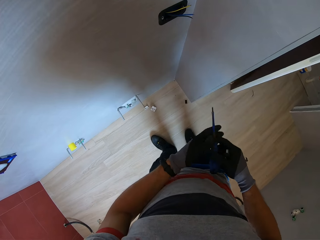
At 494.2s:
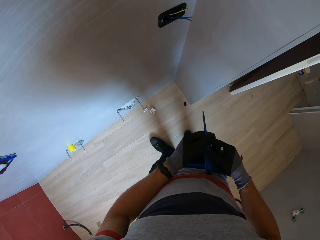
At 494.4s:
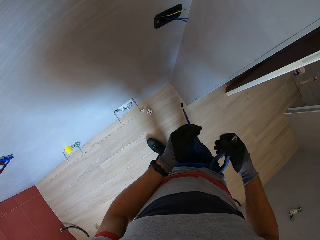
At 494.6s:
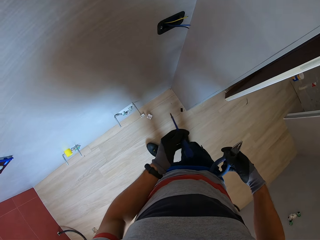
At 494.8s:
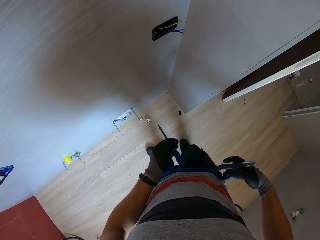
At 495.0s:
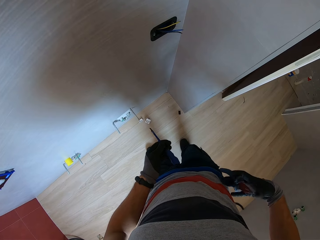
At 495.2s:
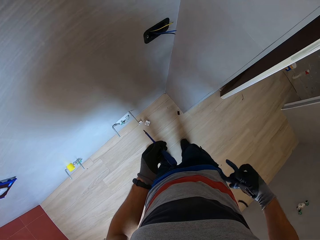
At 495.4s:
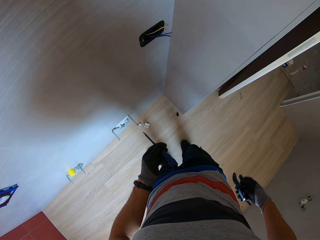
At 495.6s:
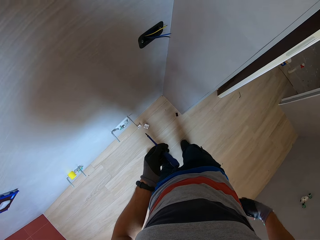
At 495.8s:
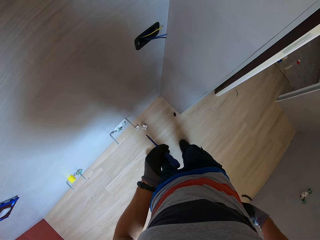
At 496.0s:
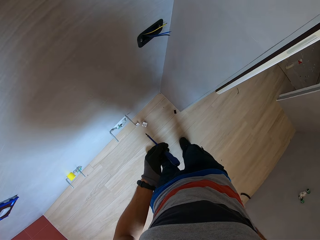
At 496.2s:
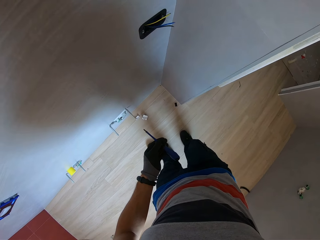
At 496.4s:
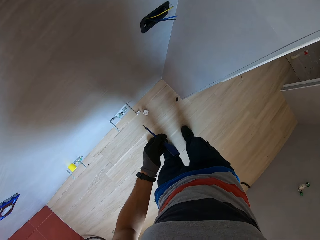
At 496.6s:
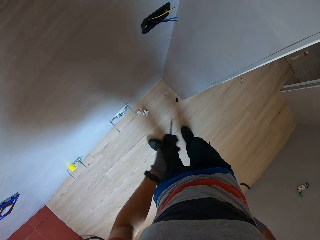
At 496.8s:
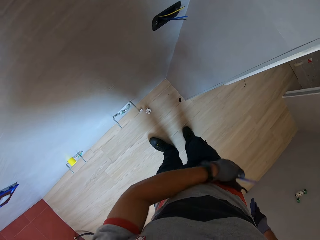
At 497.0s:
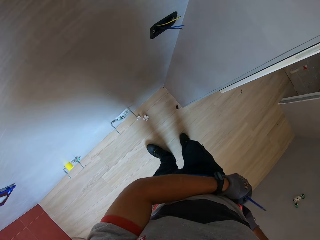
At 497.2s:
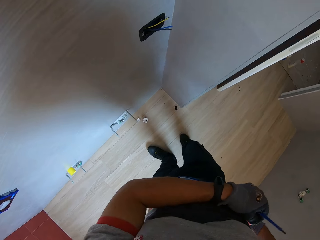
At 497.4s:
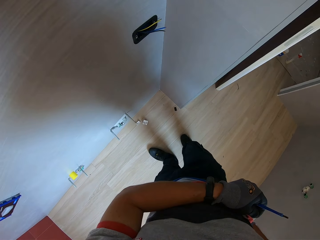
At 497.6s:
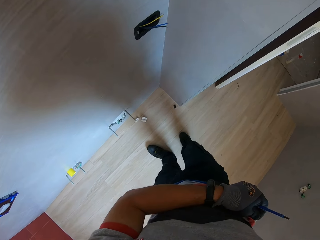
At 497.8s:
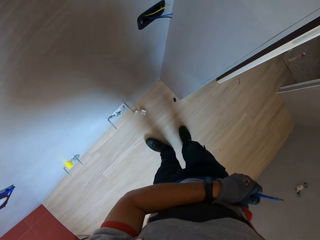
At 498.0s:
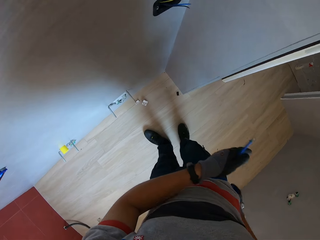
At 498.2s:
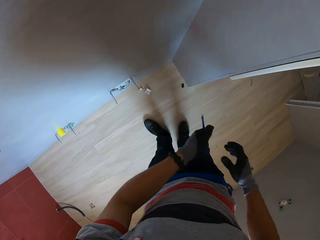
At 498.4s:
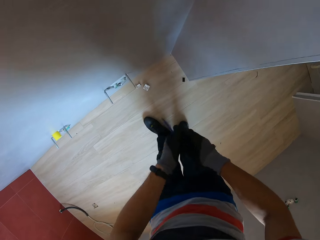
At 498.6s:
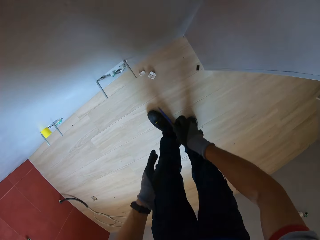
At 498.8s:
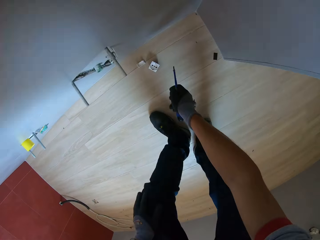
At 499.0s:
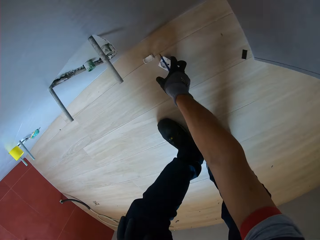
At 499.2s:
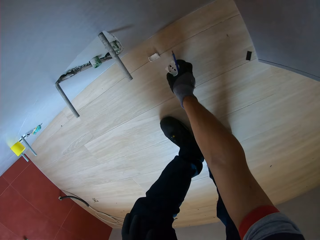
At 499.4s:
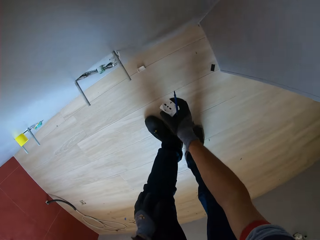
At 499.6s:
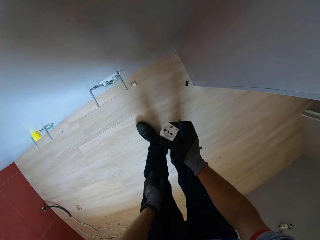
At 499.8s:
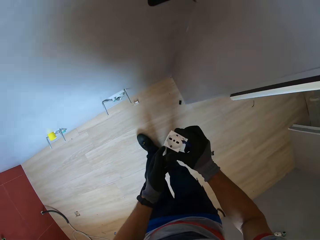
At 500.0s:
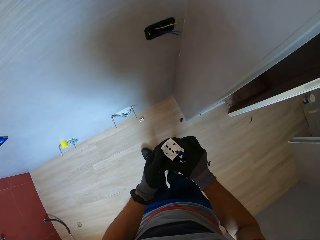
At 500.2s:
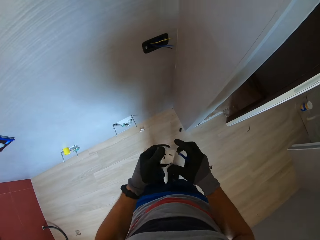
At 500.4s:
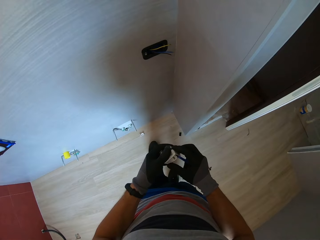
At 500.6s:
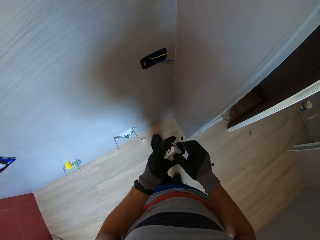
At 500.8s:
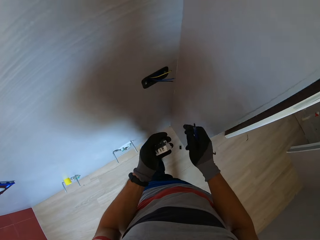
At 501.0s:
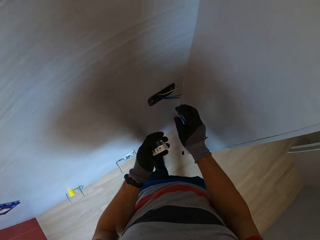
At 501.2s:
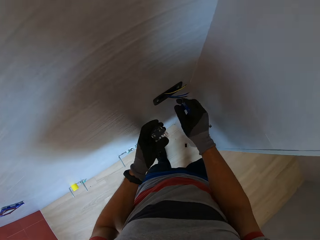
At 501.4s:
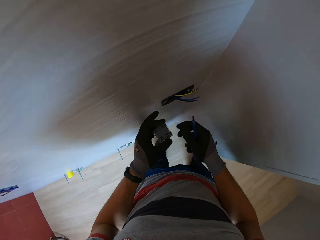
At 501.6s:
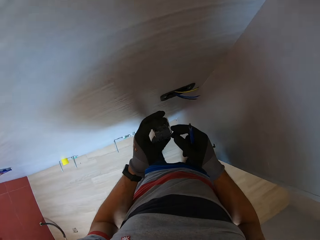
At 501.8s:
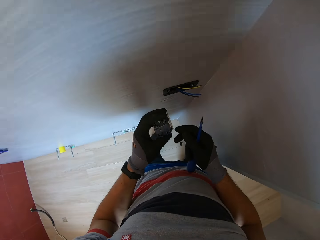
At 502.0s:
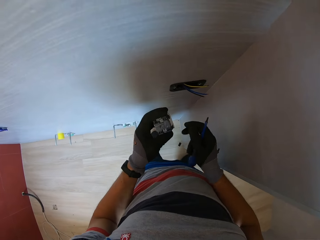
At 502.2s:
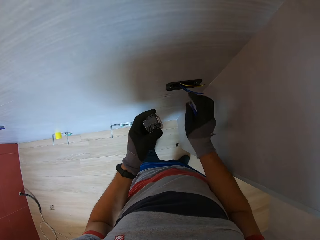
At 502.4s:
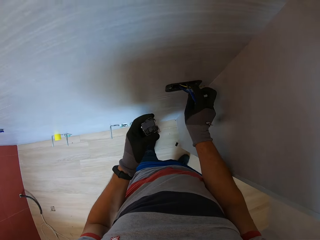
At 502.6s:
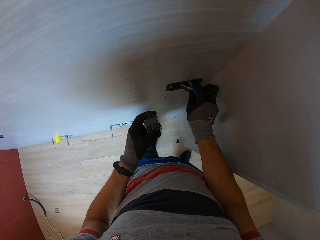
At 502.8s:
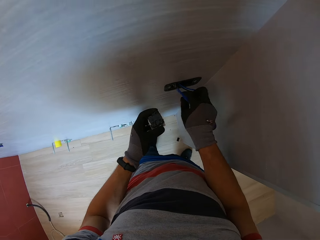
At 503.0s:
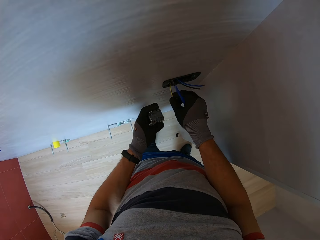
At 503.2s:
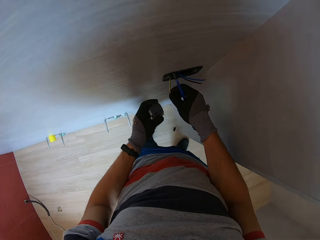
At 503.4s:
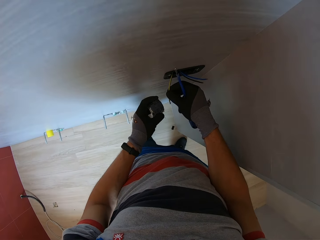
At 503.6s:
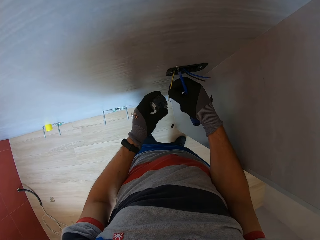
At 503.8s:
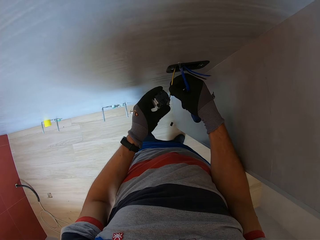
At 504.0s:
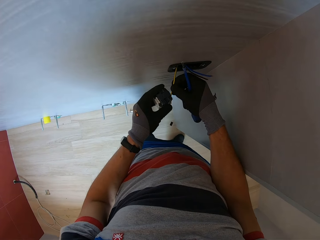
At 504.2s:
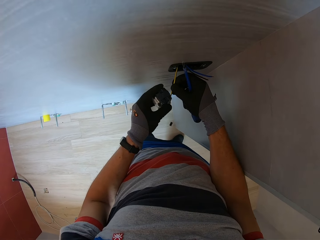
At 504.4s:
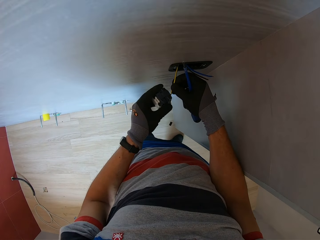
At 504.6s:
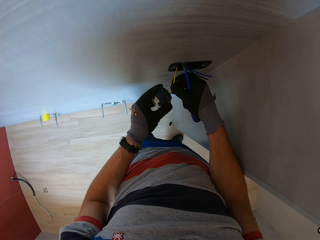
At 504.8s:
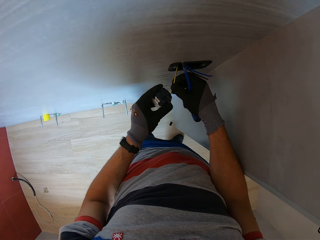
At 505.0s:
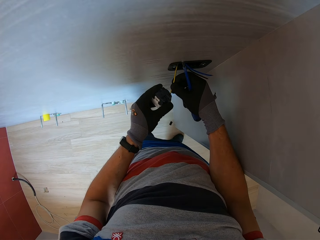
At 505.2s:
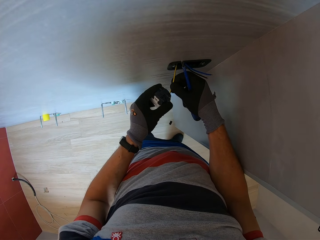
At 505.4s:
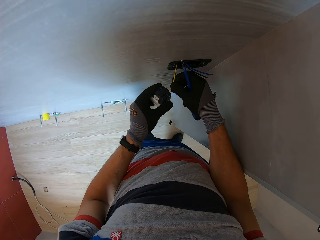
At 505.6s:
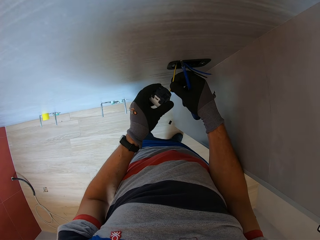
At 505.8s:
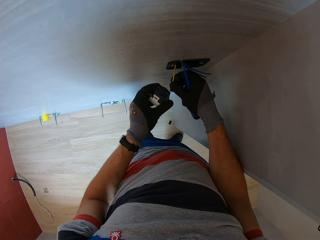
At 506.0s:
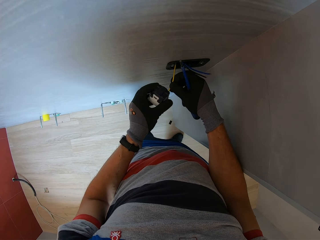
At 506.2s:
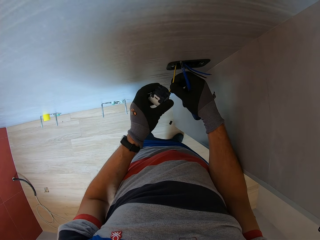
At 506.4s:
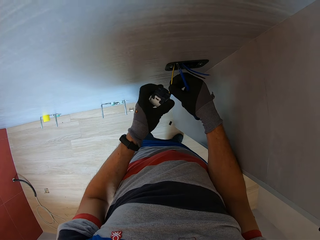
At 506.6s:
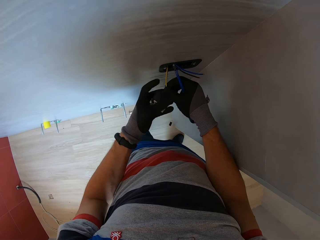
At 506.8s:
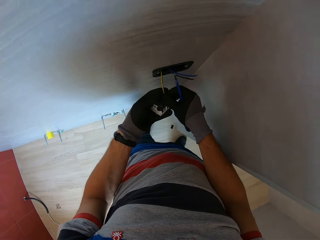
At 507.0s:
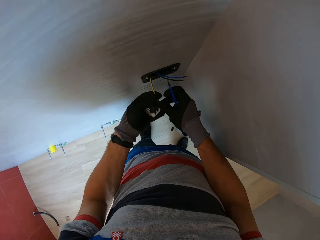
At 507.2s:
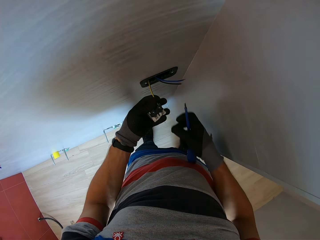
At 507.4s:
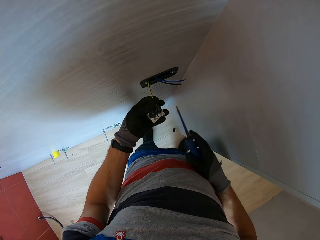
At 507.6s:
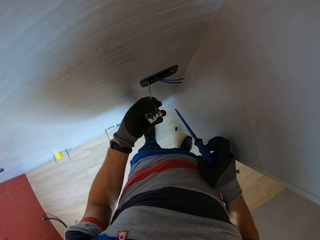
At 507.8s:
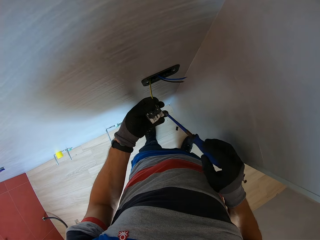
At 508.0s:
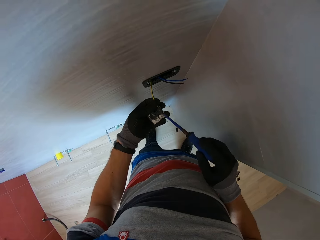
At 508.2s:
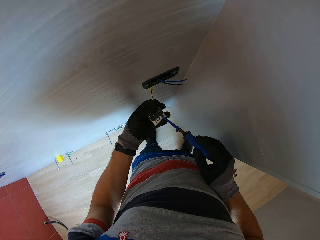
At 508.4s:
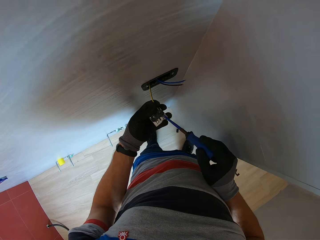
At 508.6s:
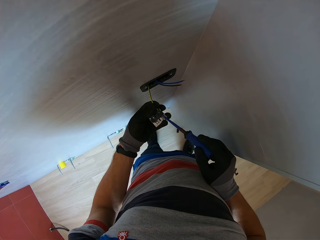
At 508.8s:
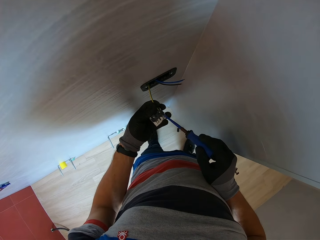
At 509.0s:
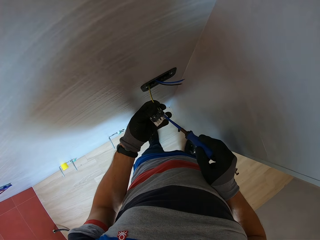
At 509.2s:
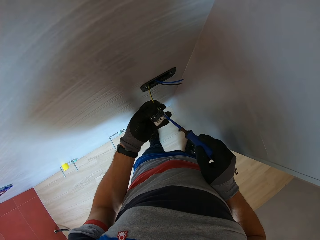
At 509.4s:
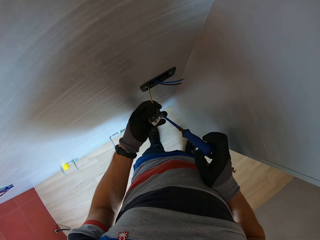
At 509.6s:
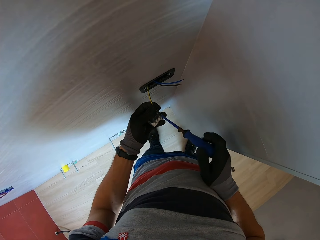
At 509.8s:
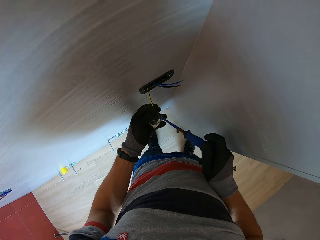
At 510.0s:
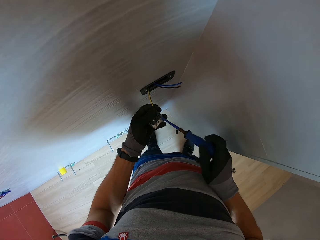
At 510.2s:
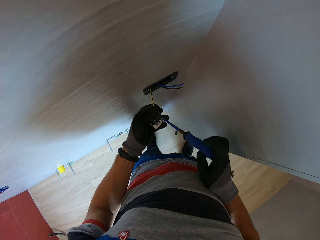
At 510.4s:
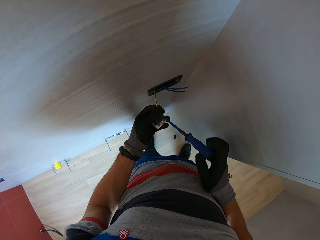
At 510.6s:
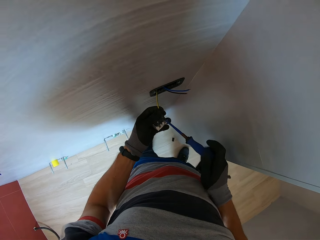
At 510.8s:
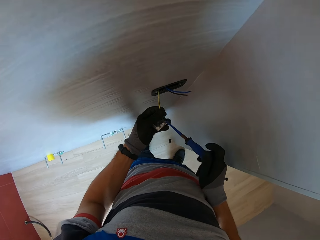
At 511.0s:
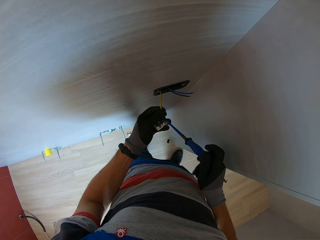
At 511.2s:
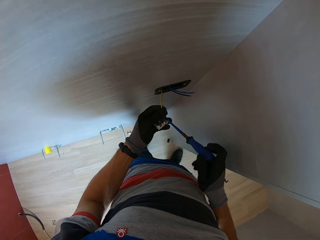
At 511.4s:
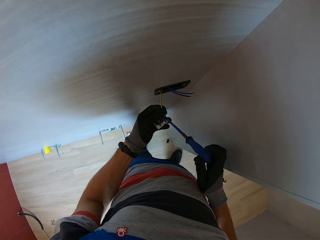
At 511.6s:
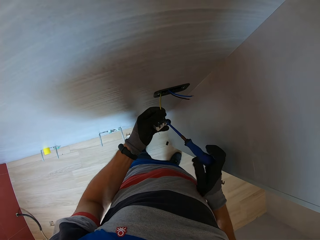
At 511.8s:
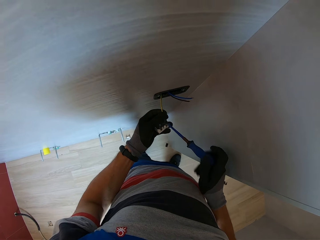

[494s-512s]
The camera wearer puts the pliers in his pocket. He picks up the socket or holder from the floor. He holds the cable. He puts a wire on the socket. He connects the cable in the holder. He tightens the nut on the socket with a screwdriver.

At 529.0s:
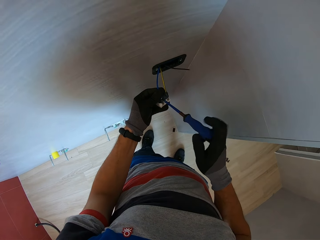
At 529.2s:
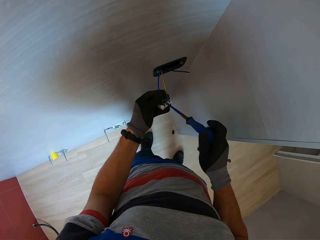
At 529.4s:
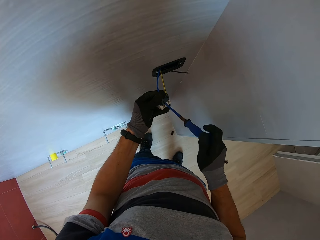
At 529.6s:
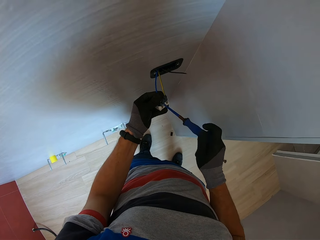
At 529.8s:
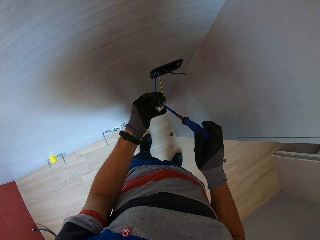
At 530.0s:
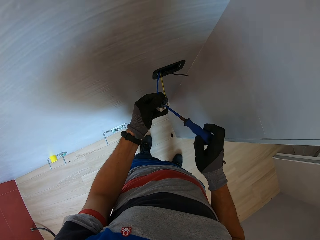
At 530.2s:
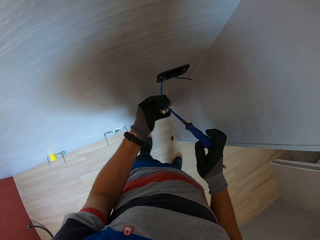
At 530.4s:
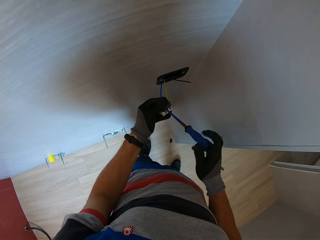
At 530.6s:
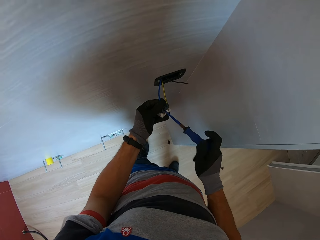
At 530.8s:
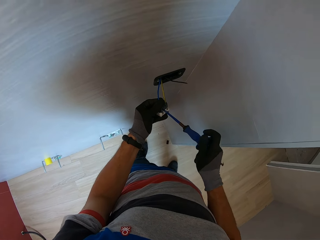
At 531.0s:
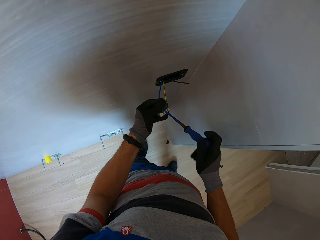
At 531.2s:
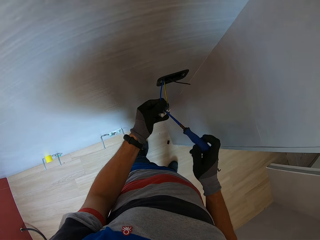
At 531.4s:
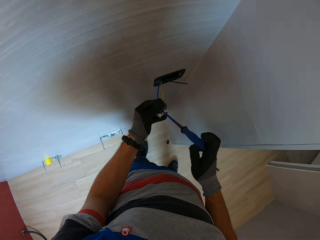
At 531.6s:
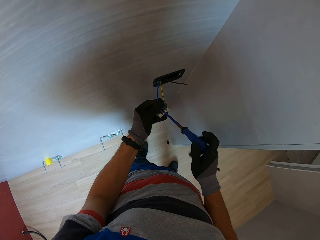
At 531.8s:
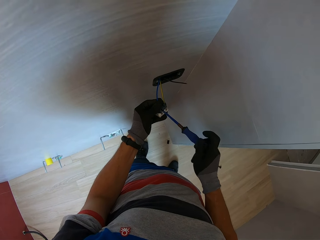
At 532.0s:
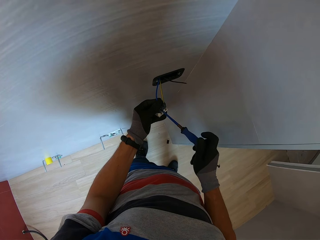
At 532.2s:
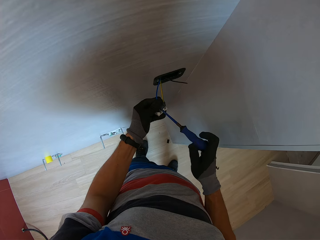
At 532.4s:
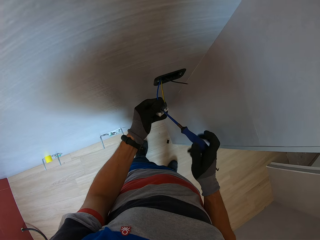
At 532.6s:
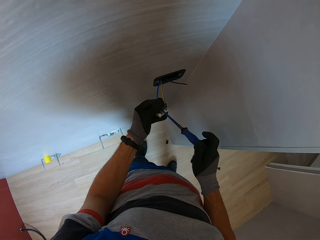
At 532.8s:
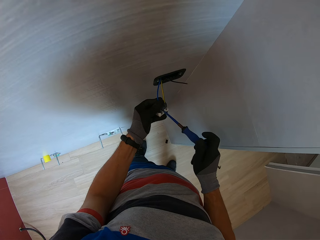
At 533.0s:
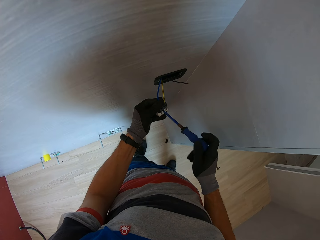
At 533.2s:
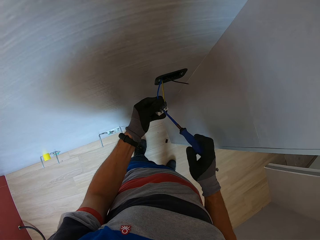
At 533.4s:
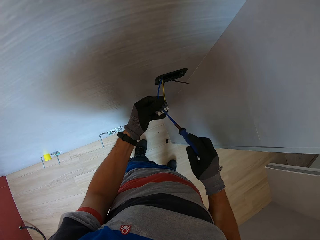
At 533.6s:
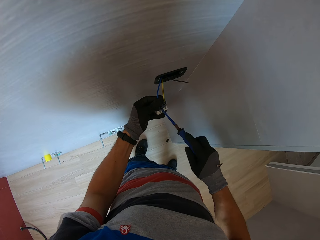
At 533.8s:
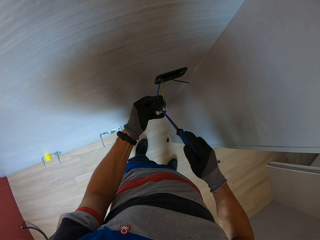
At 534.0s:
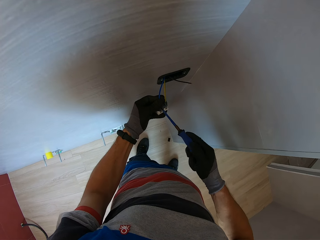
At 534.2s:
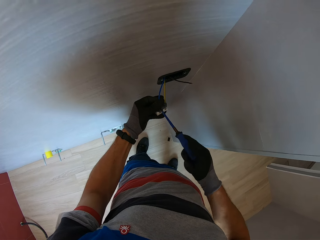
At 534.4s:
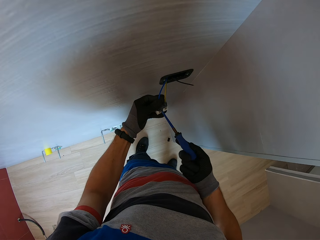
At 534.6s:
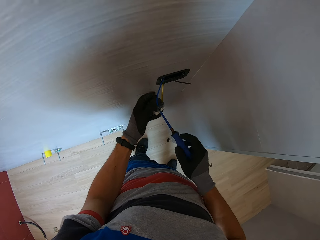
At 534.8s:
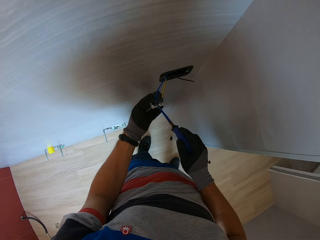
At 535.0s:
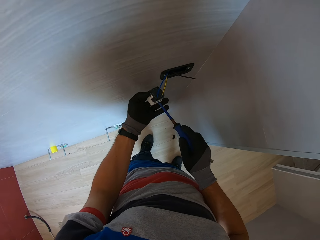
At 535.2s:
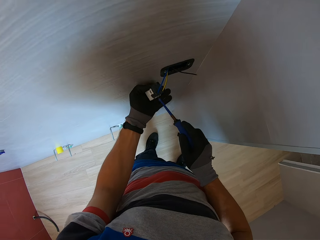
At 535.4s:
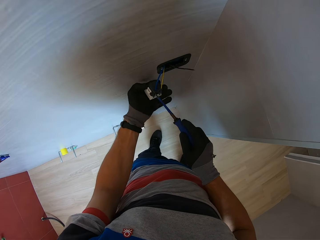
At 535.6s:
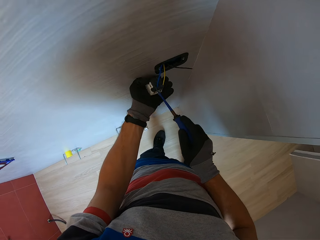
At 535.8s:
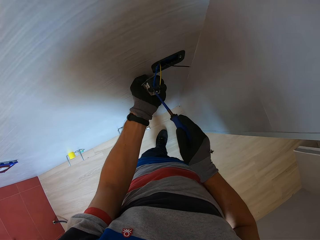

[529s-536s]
The camera wearer adjusts the holder with a screwdriver.
